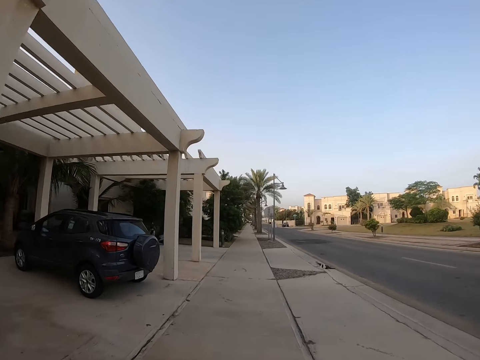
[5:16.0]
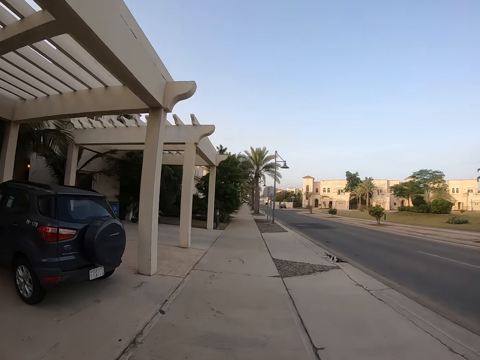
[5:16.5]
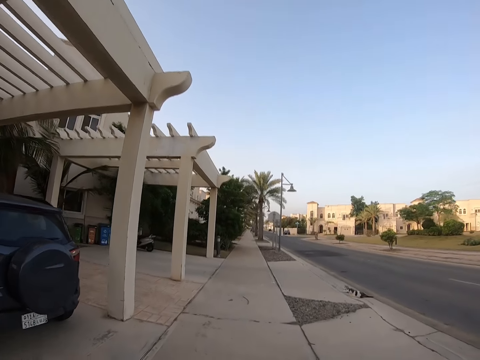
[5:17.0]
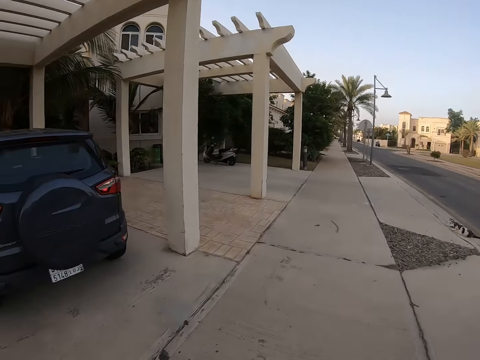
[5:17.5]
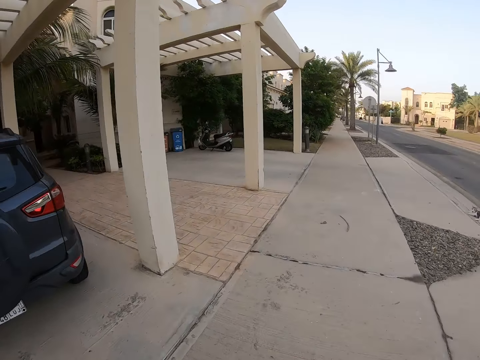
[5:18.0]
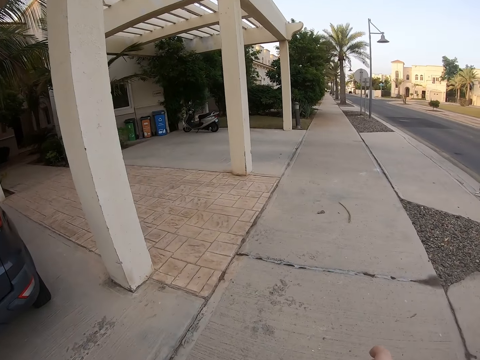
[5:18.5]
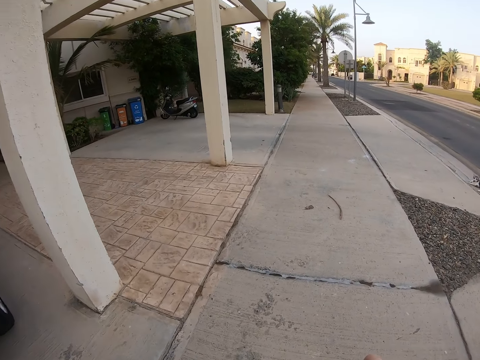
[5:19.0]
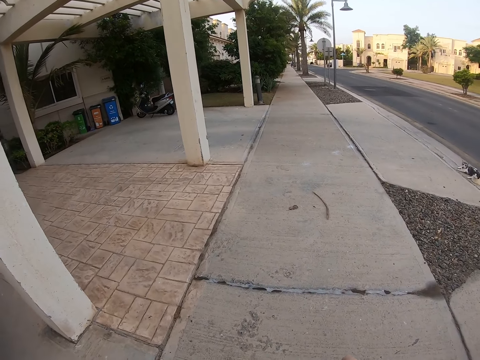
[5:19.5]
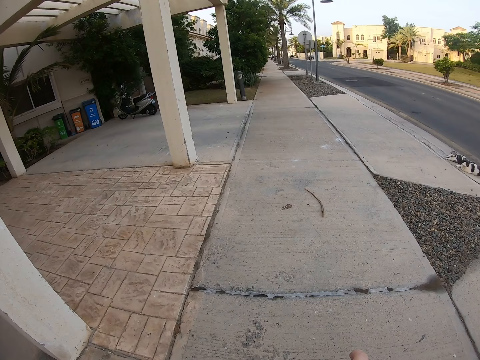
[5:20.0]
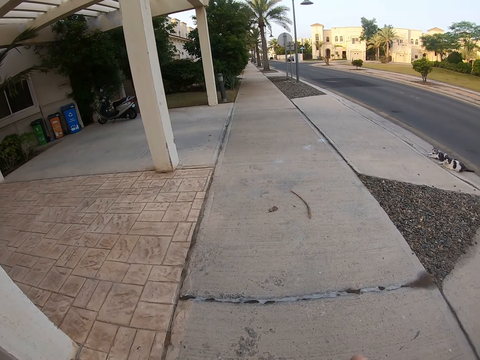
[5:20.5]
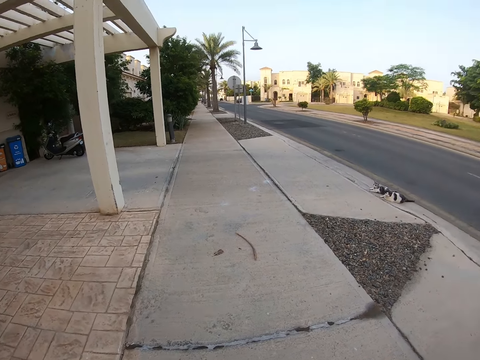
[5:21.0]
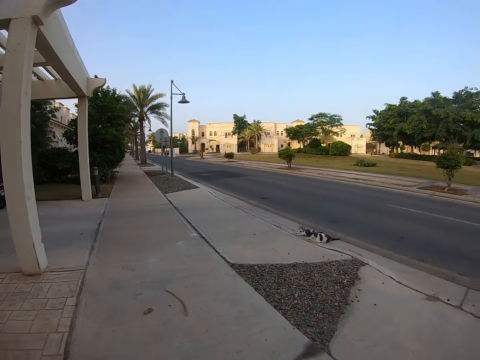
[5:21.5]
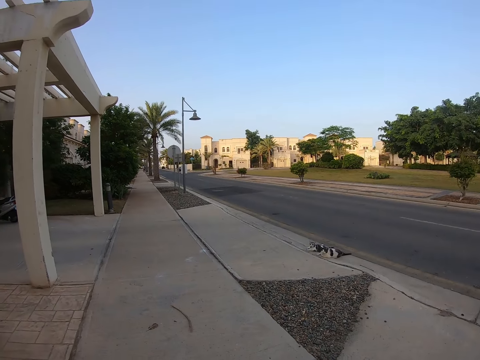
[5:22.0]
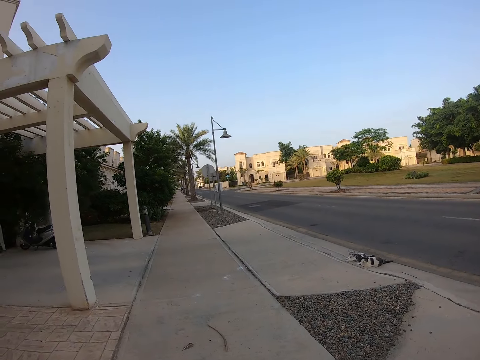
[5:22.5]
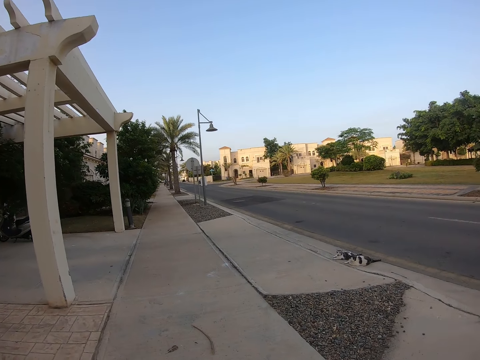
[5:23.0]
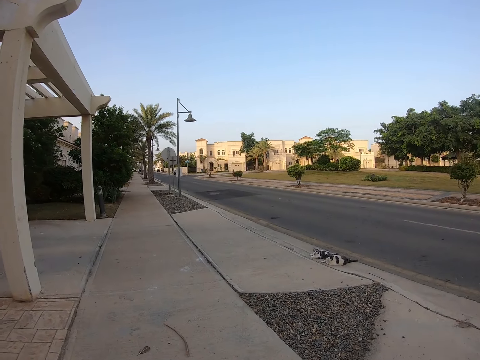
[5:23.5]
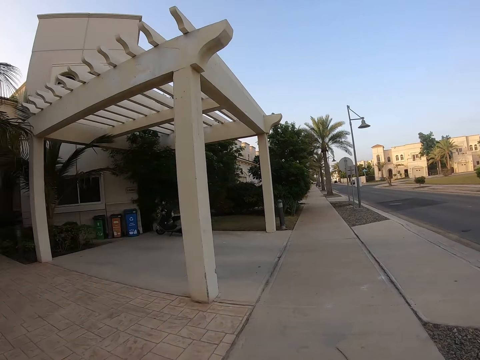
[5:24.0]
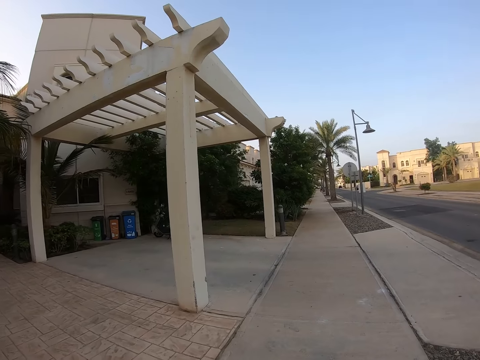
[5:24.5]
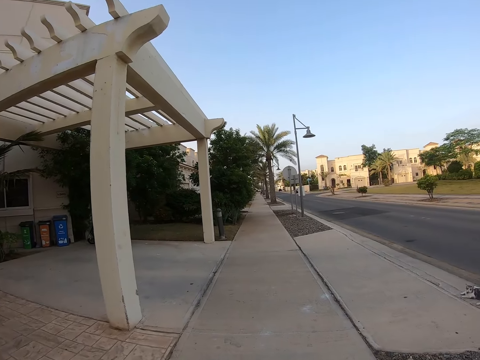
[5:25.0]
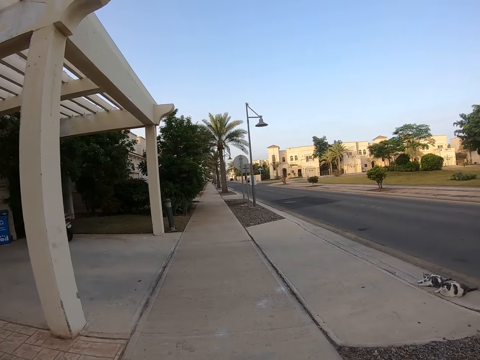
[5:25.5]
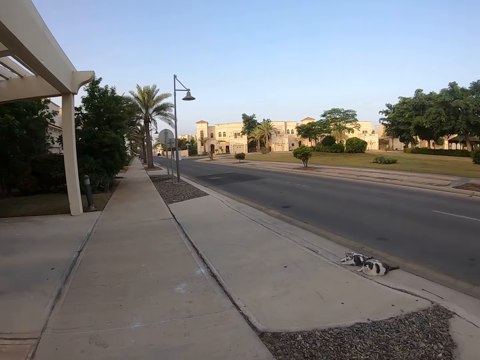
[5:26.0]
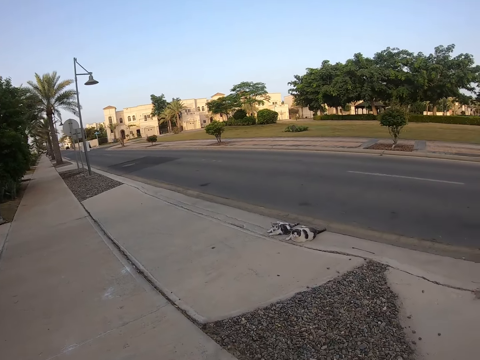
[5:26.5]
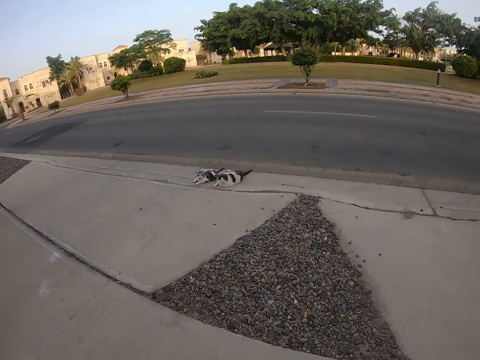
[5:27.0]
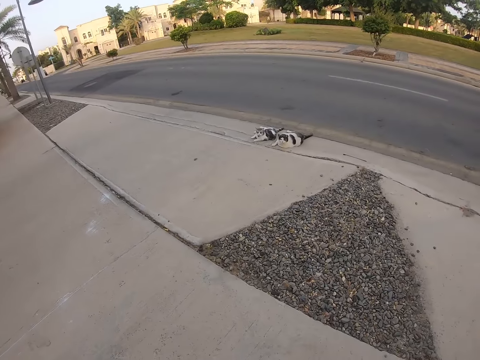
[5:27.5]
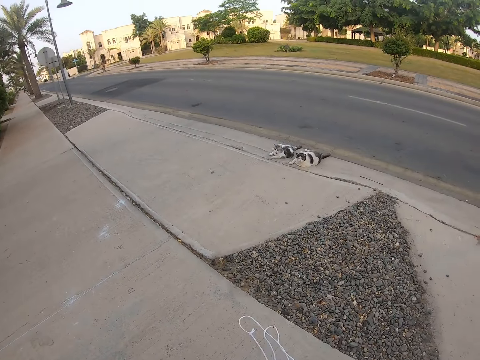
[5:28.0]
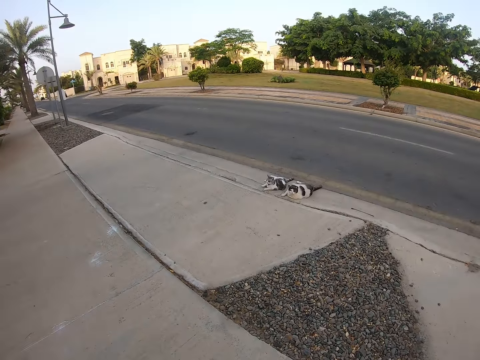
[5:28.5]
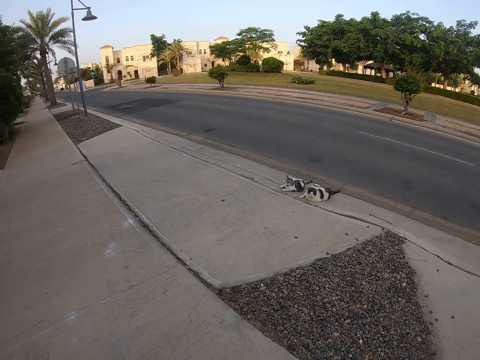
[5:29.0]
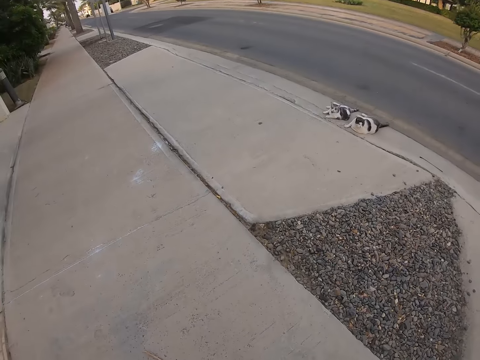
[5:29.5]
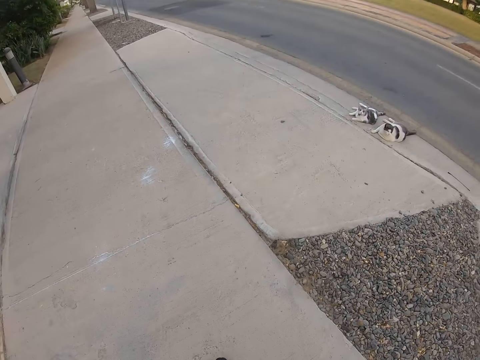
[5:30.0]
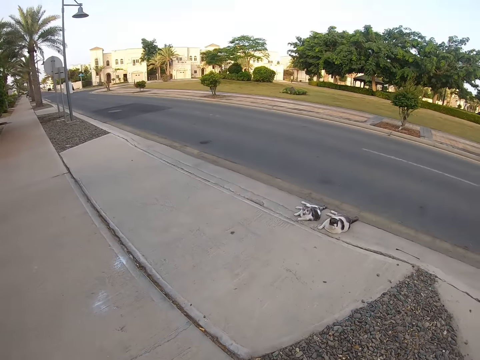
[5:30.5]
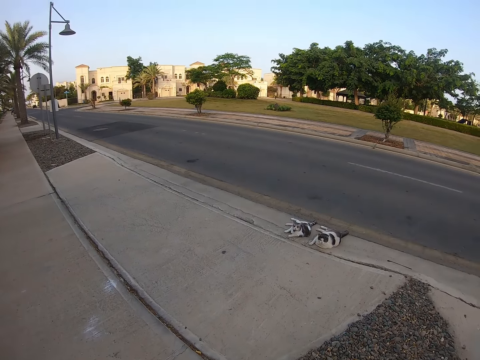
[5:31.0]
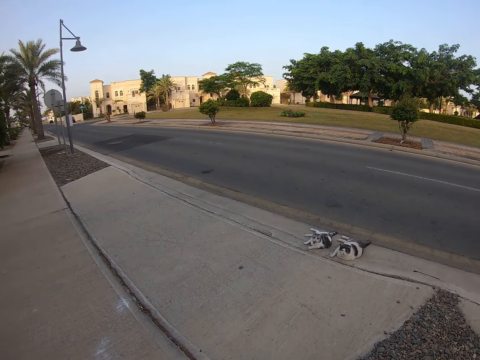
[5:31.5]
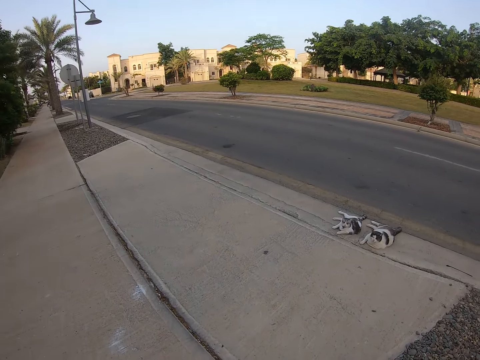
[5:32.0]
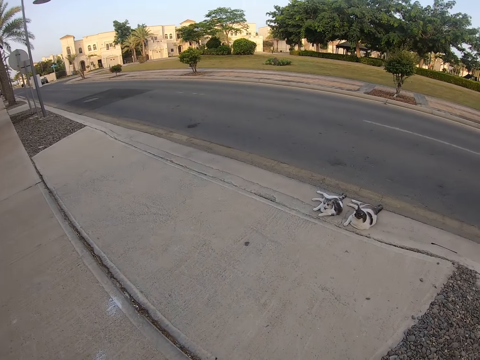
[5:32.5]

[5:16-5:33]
The camera wearer stops. They look around. They look around again. They look at the cats. They look around.

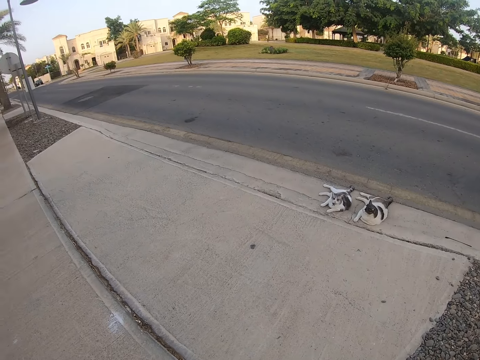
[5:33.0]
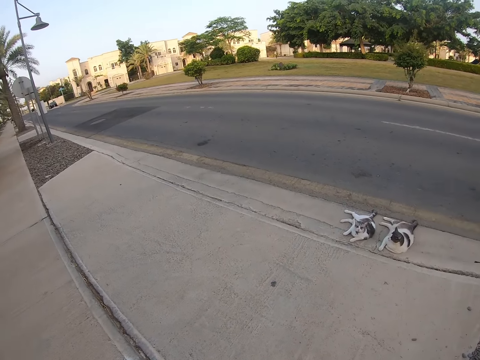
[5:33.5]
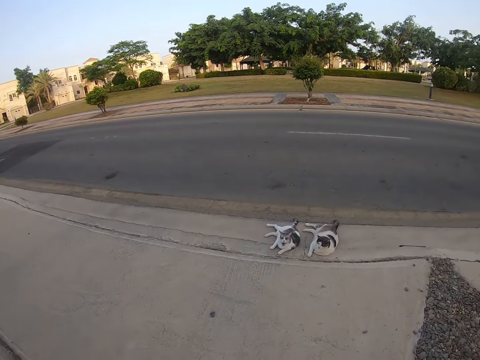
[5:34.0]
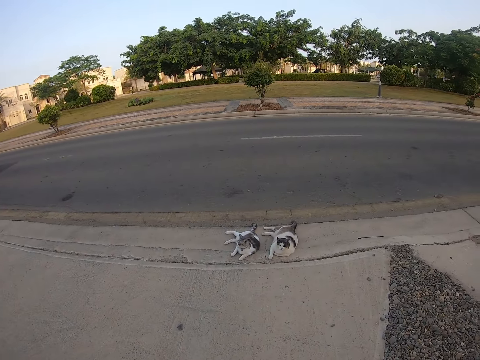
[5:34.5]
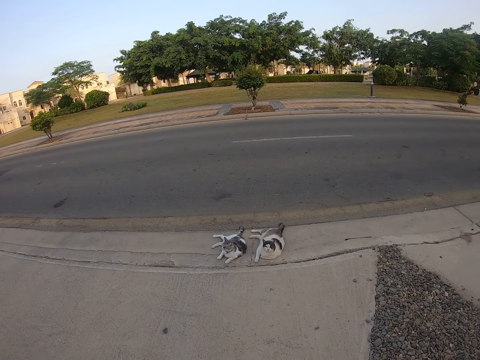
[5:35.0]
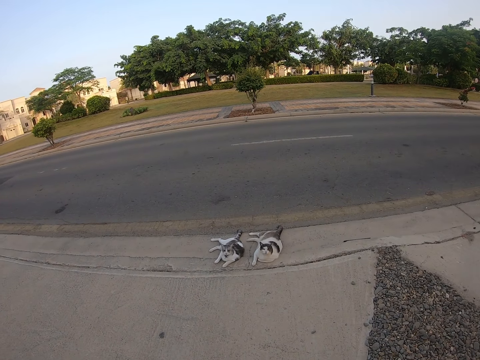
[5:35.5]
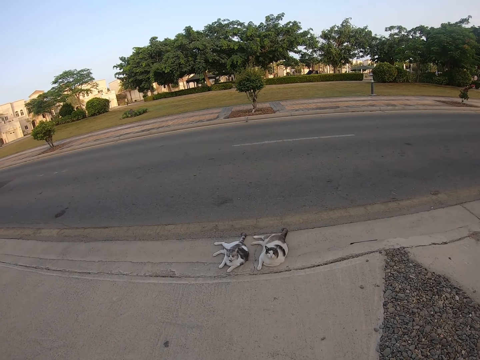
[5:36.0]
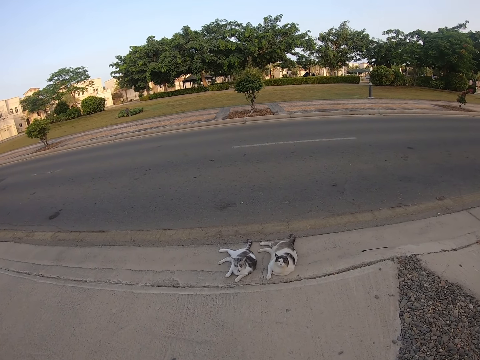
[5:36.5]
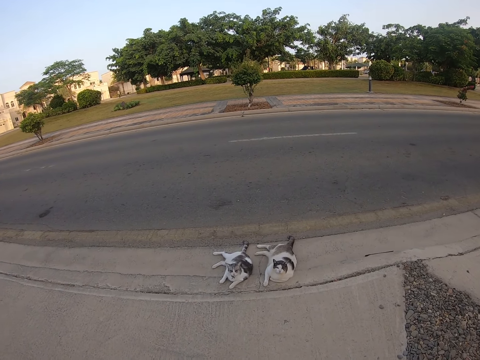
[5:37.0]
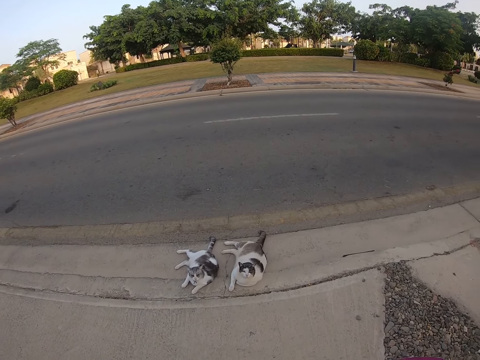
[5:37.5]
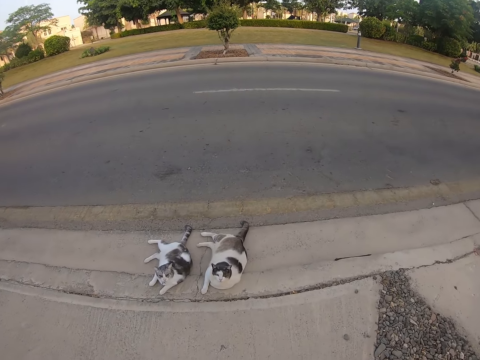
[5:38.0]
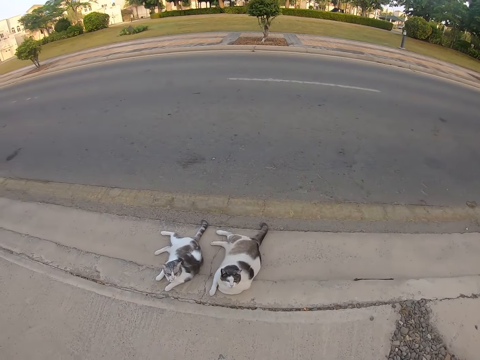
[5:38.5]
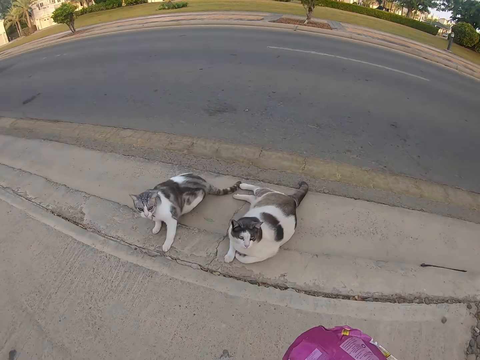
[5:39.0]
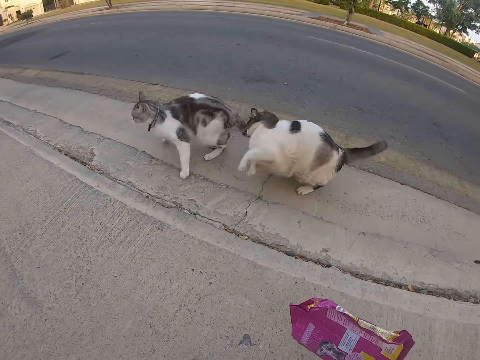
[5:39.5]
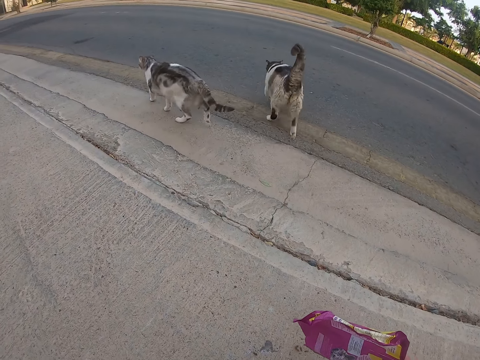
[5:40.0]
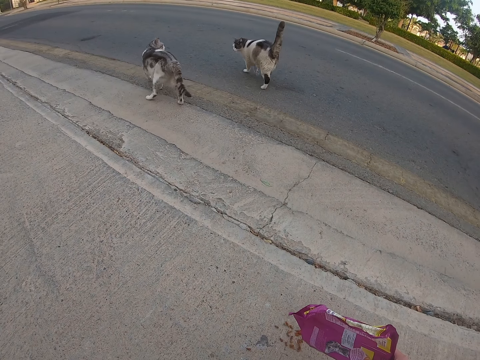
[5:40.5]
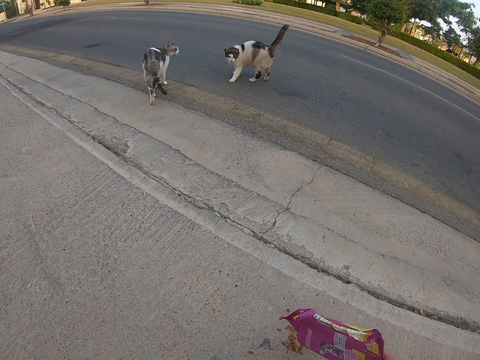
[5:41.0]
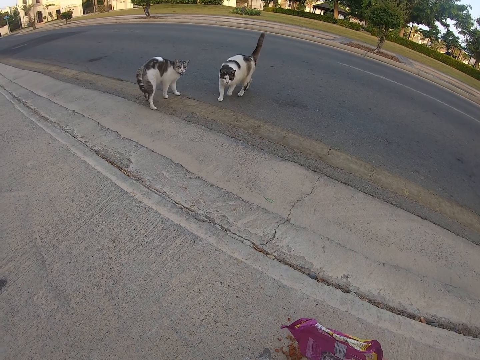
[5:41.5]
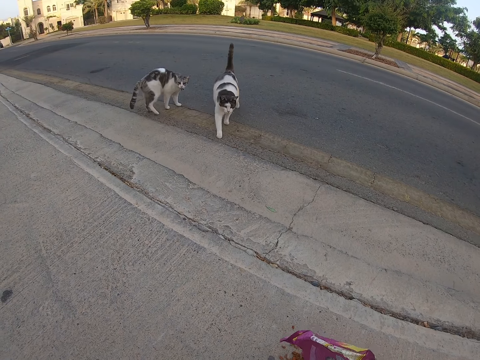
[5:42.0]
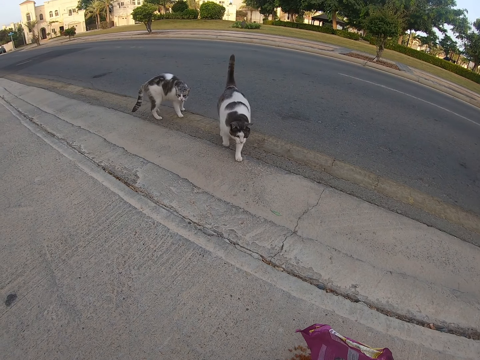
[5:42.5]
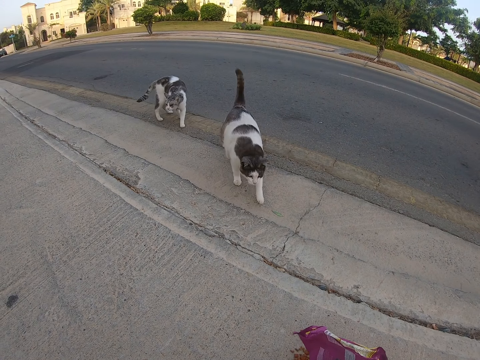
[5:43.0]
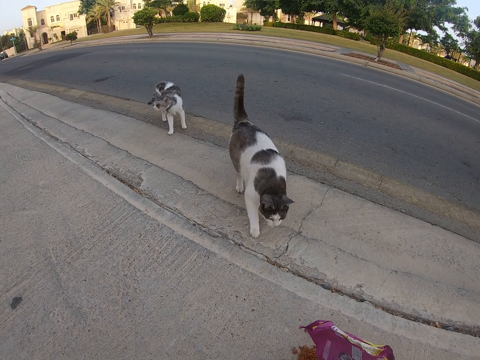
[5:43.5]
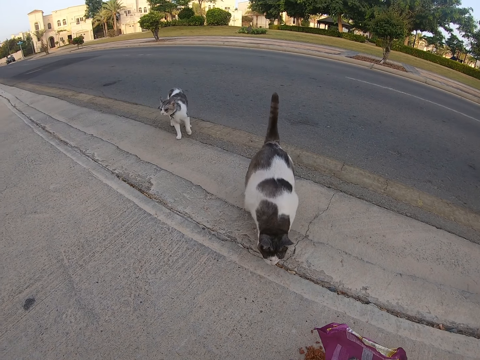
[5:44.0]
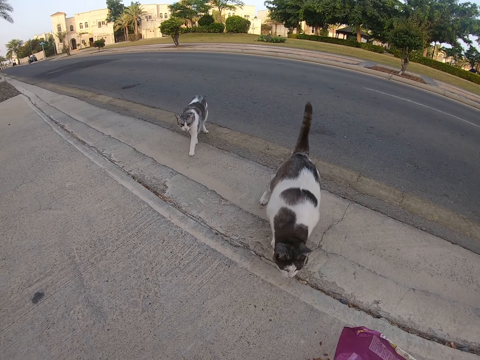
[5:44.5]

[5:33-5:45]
The camera wearer walks on the pavement. They pour food on the ground.
